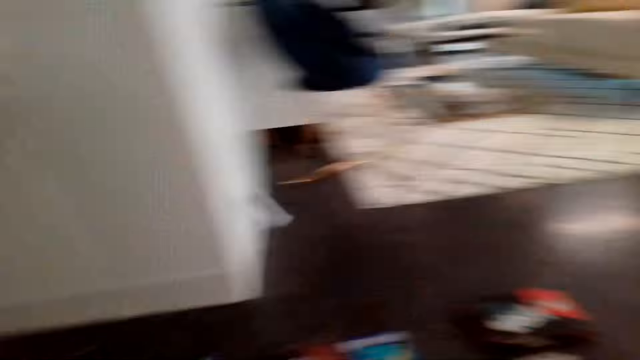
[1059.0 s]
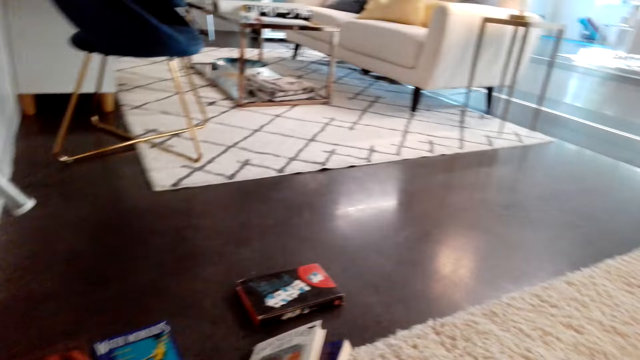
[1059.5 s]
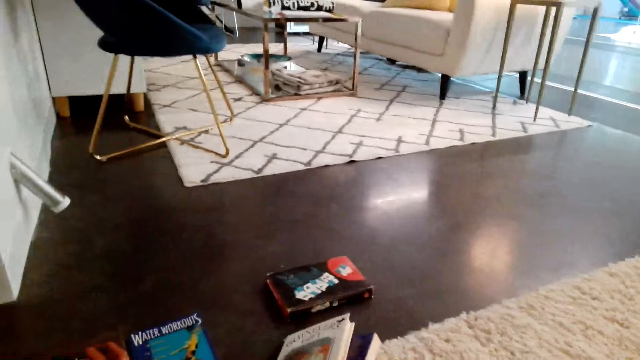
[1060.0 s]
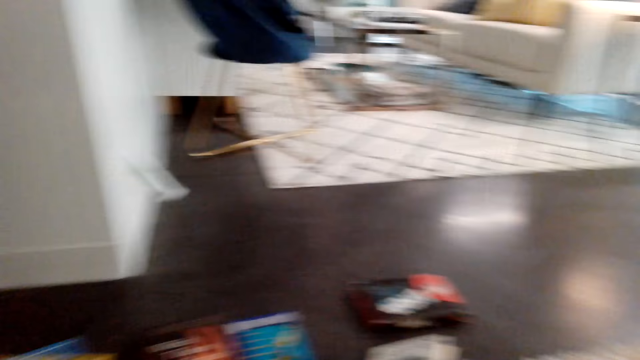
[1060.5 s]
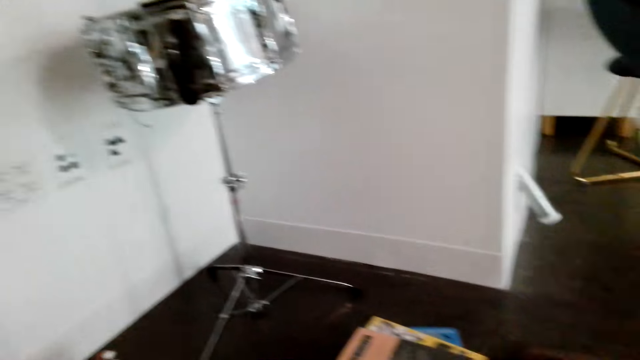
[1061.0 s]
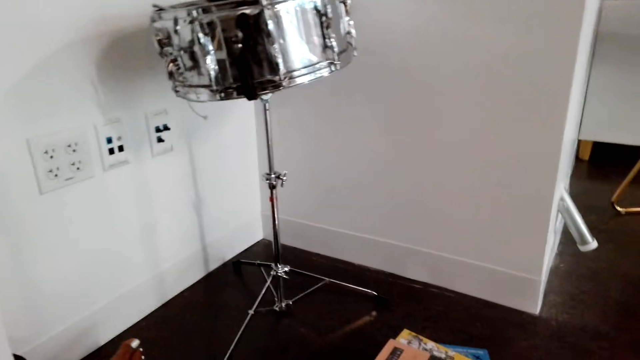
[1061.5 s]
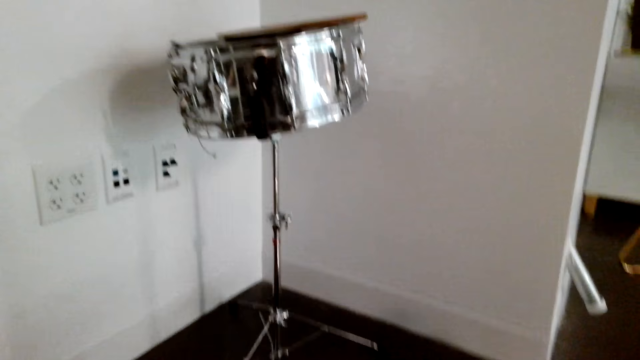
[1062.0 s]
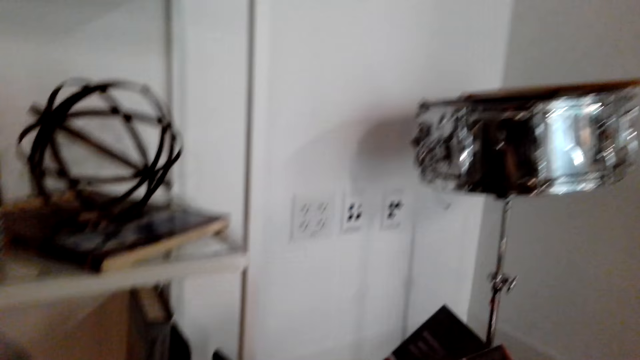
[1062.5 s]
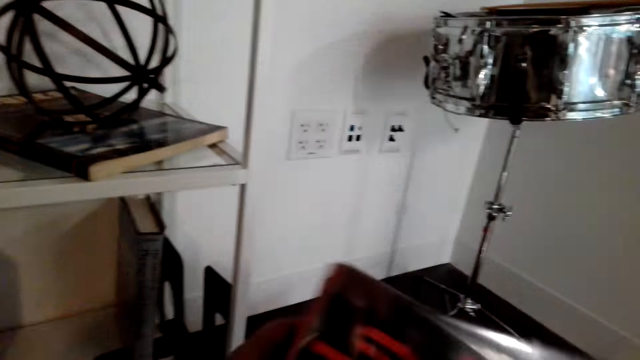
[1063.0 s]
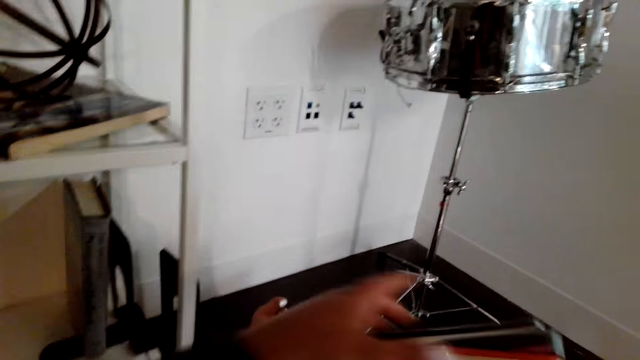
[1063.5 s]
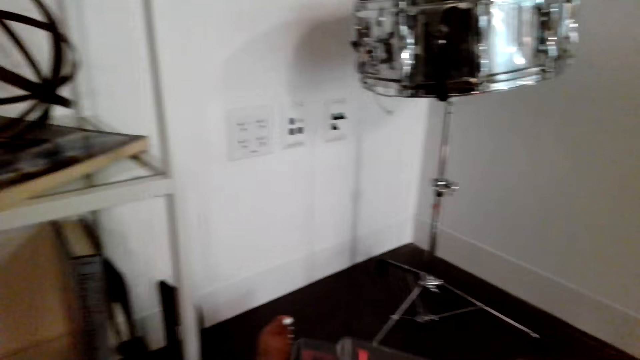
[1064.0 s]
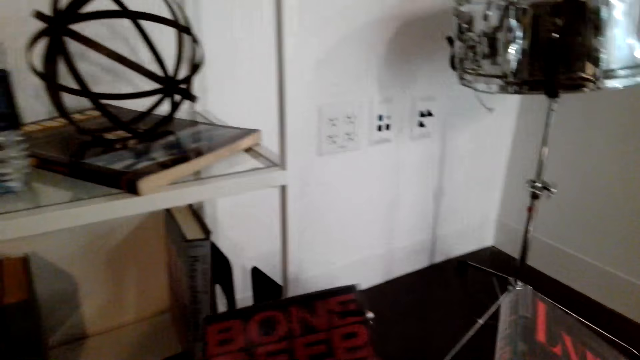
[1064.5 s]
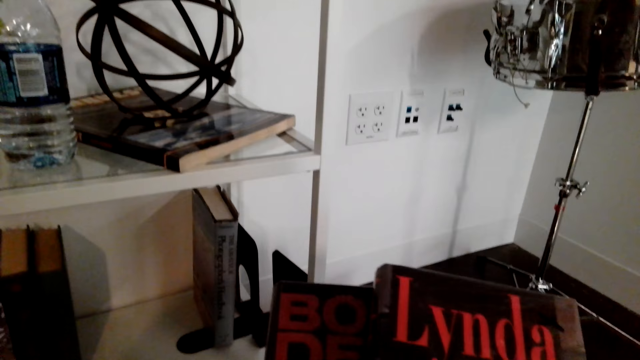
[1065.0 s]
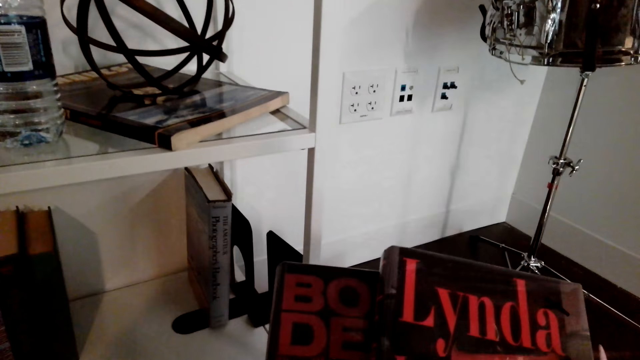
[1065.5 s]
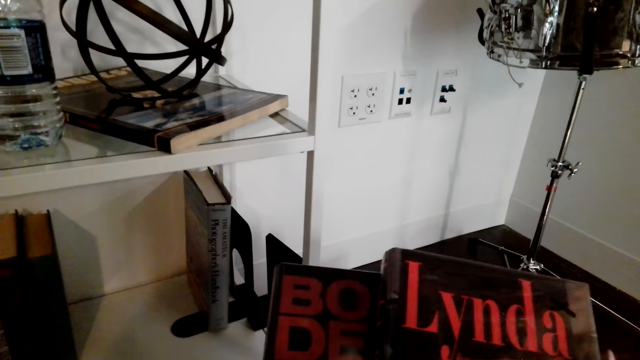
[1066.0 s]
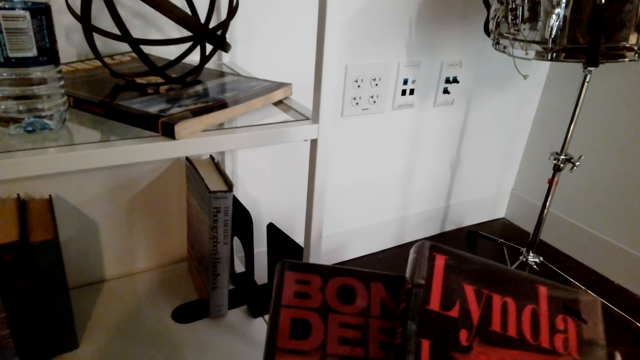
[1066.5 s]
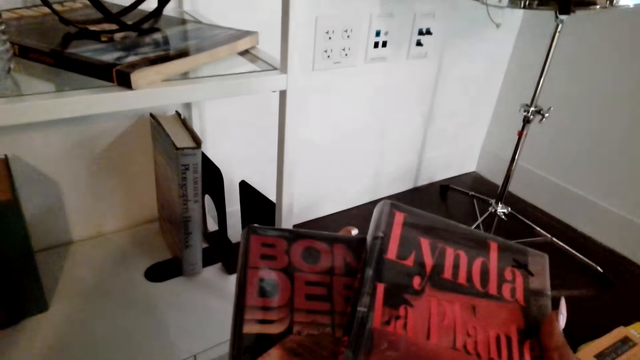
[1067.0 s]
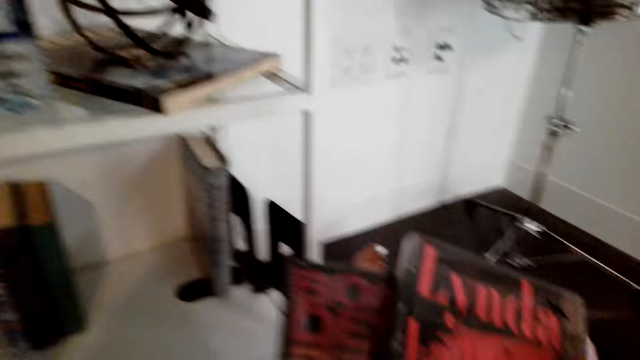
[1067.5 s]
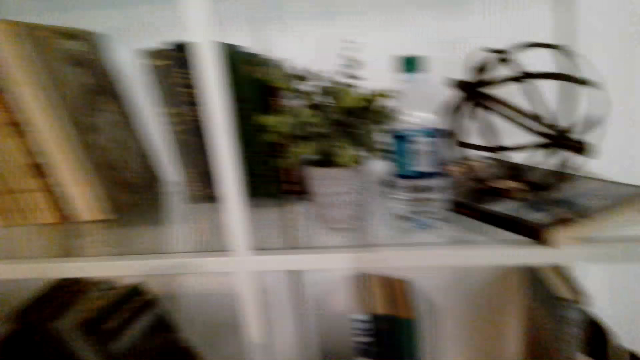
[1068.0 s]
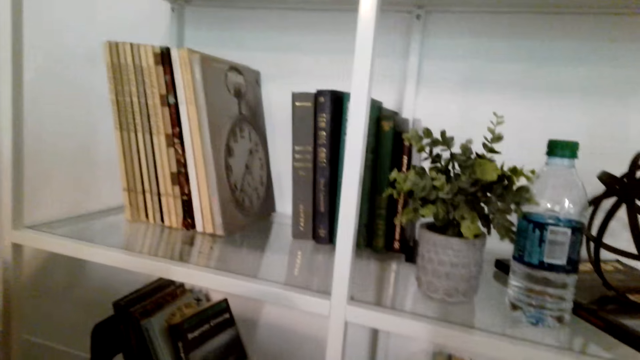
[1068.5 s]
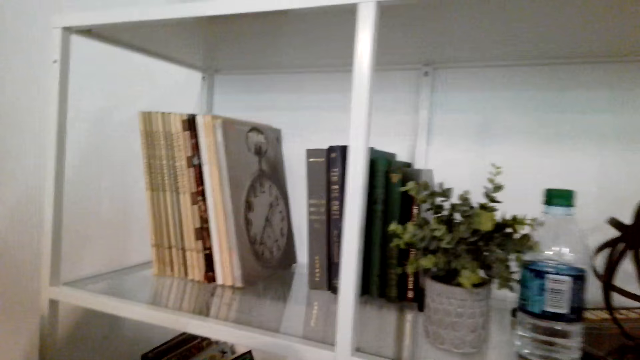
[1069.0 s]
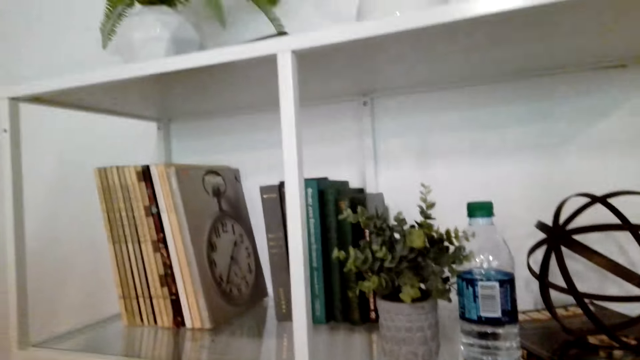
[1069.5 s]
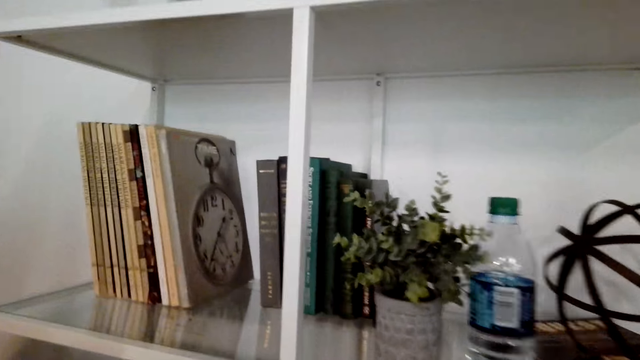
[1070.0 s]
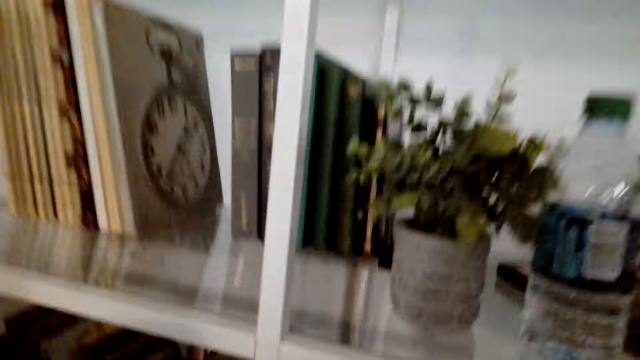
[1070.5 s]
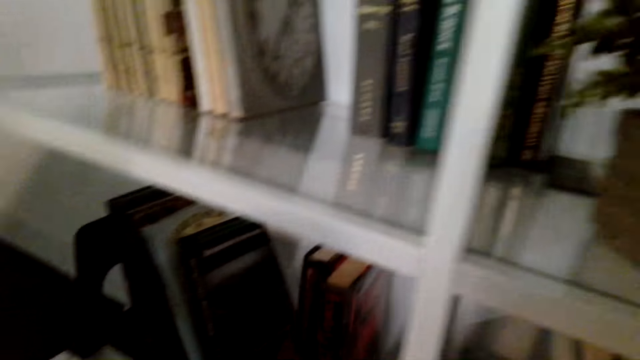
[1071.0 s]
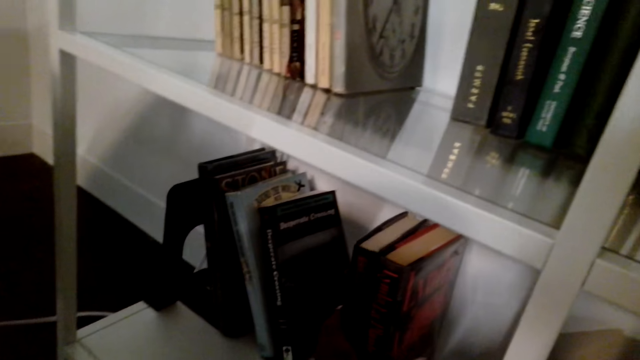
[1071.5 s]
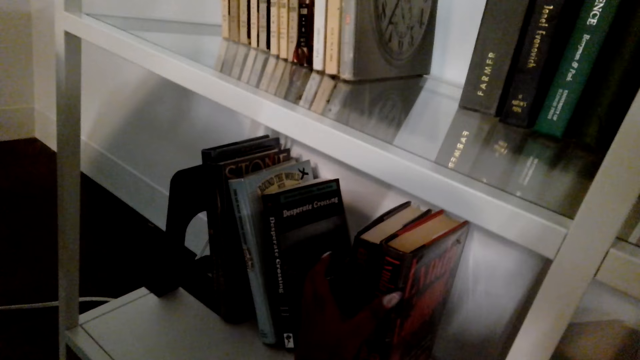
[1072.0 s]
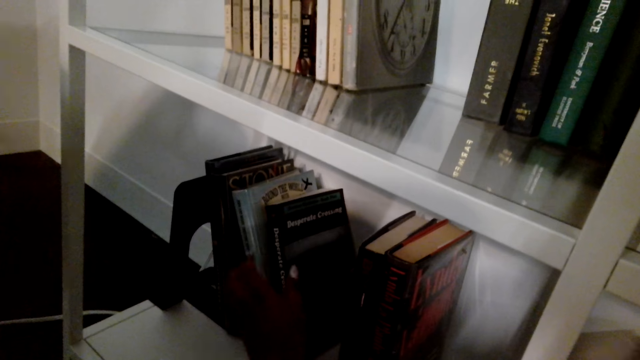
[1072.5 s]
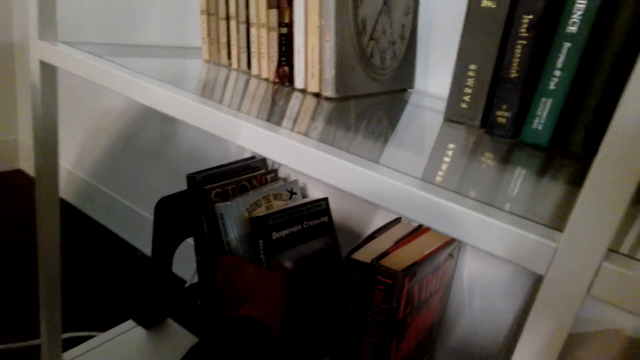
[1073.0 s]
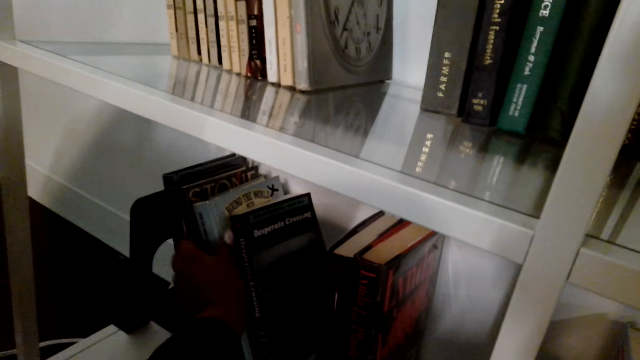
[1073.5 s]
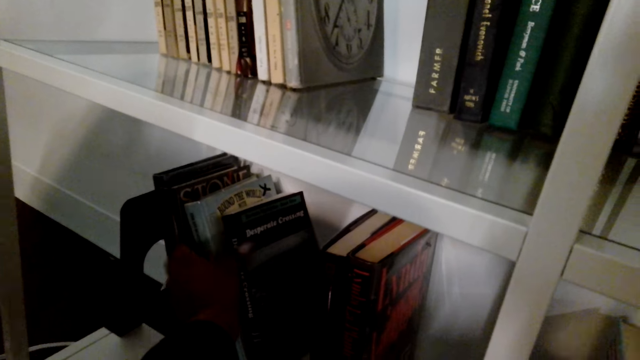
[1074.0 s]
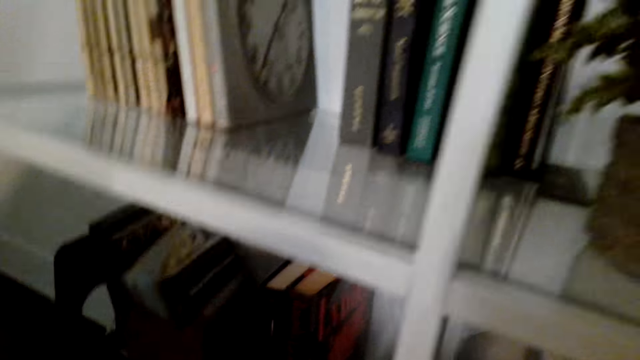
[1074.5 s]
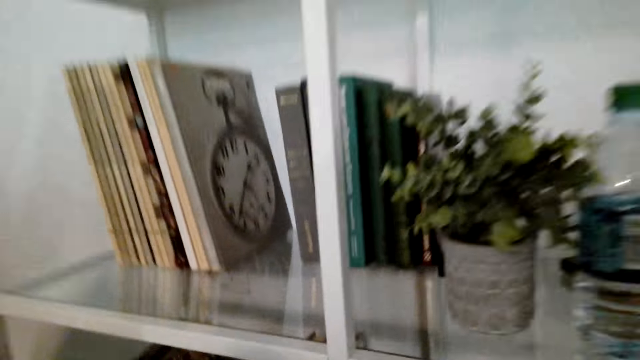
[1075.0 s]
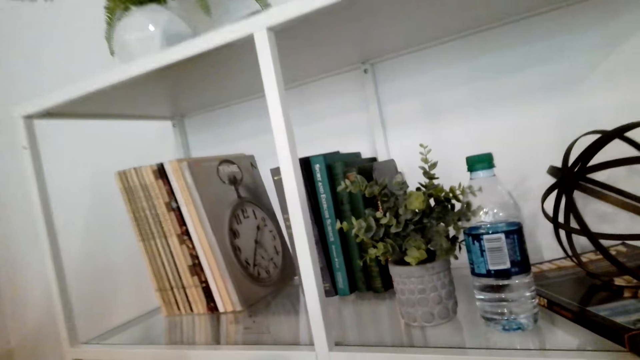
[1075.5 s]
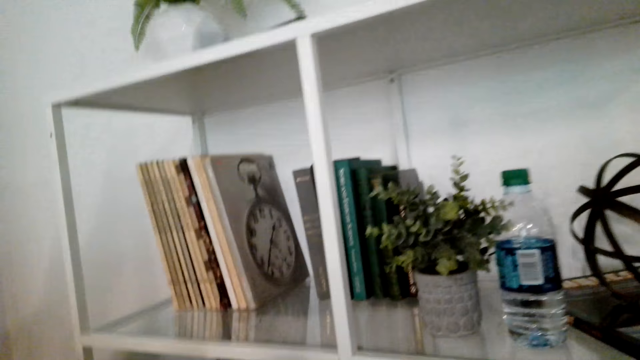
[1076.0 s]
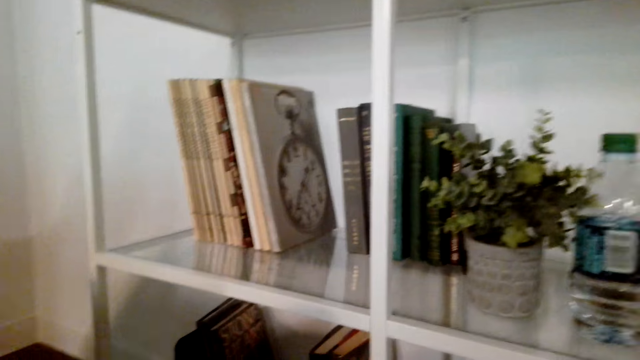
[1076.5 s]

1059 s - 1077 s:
The camera wearer picks books from the floor. They arrange the books on the hand. They hold the books. They arrange the books in the shelf.

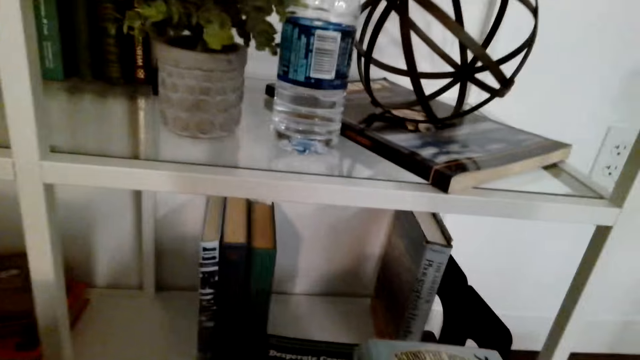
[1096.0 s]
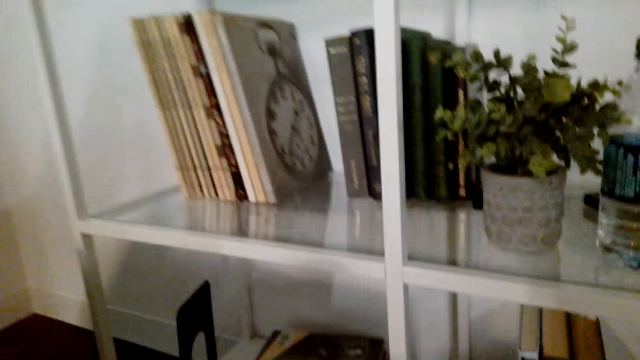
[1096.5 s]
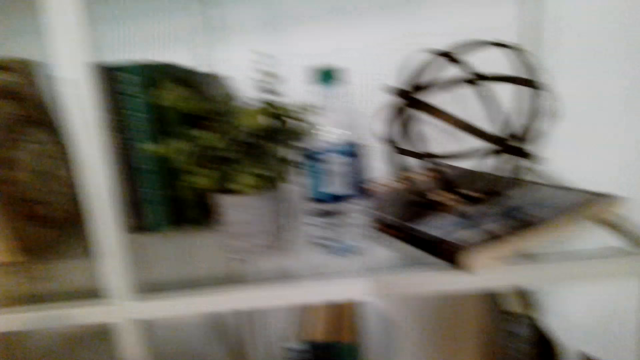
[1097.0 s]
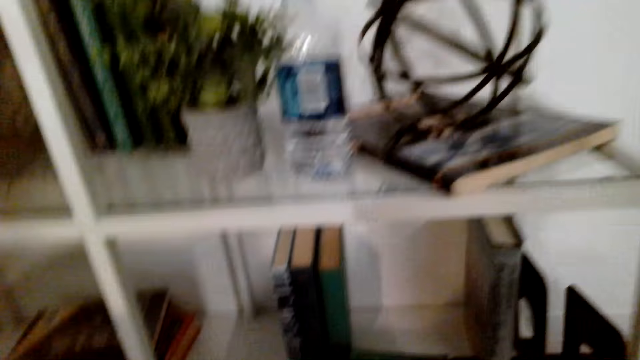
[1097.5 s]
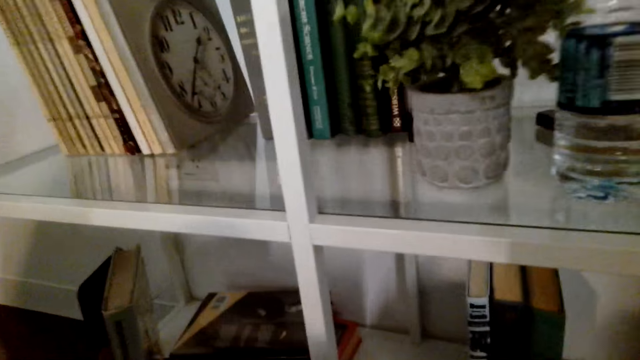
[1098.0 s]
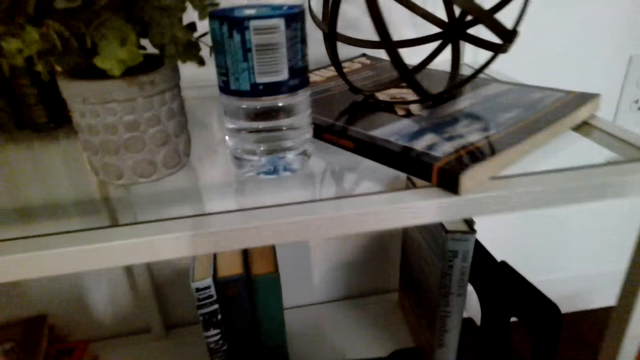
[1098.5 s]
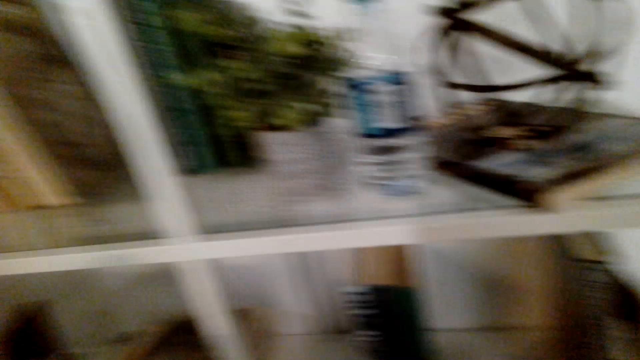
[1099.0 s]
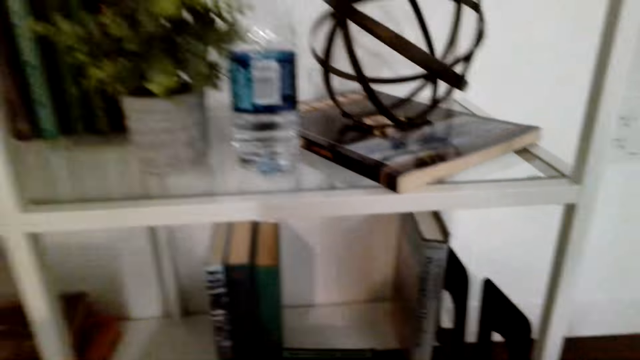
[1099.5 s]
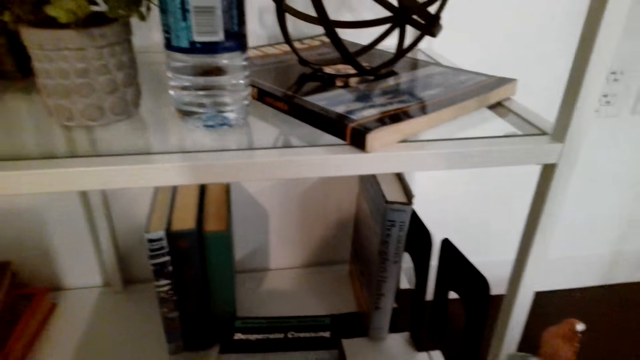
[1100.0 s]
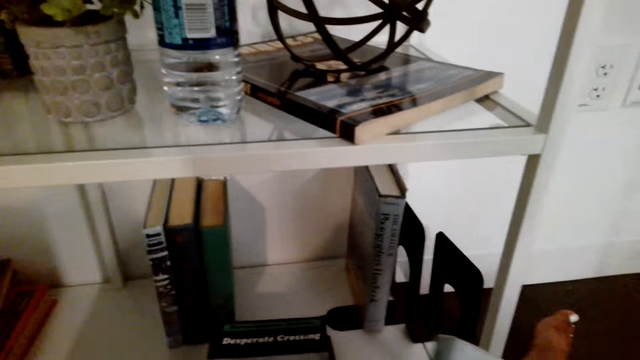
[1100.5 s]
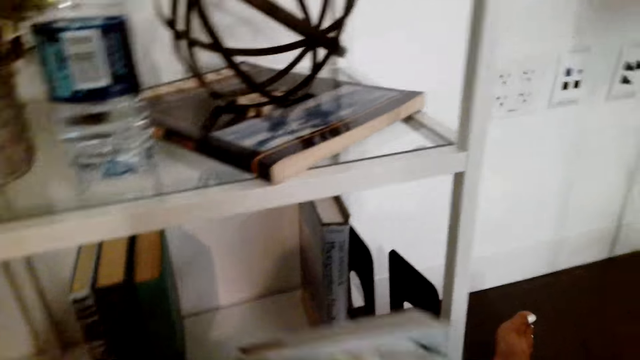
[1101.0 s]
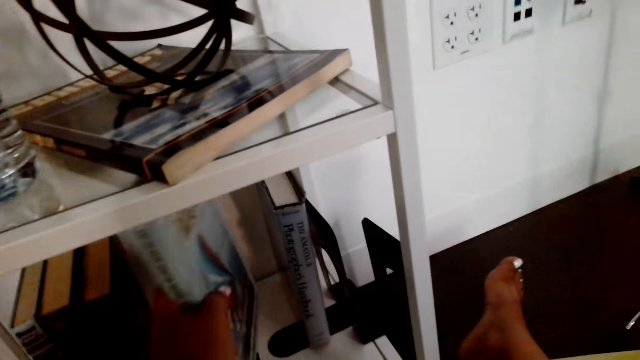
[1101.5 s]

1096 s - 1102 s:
The camera wearer arranges books in the shelf.
